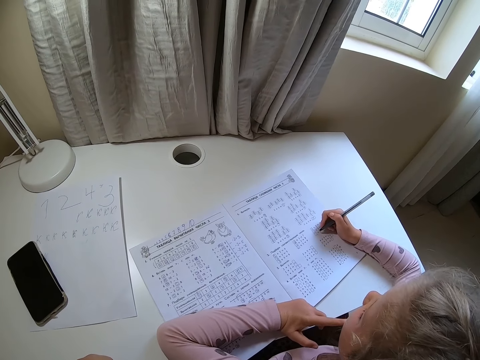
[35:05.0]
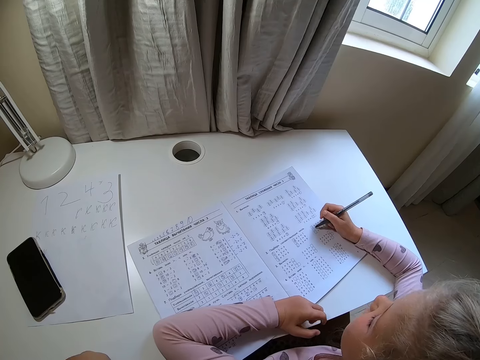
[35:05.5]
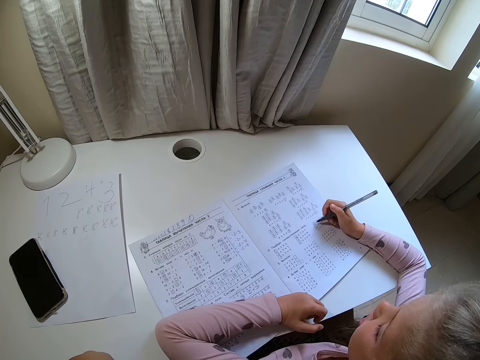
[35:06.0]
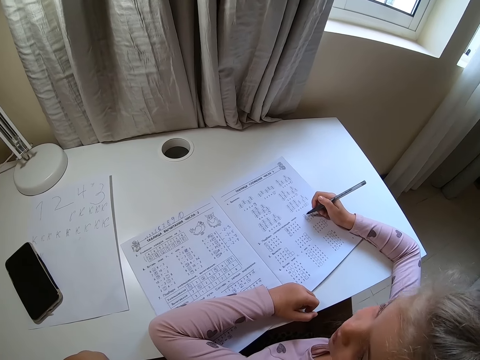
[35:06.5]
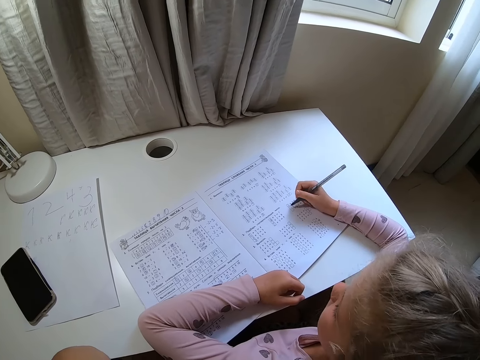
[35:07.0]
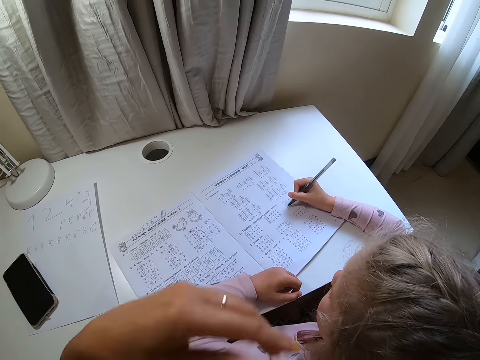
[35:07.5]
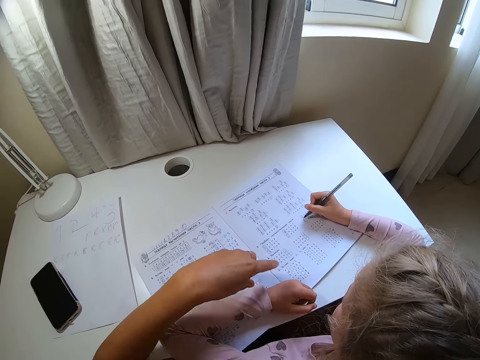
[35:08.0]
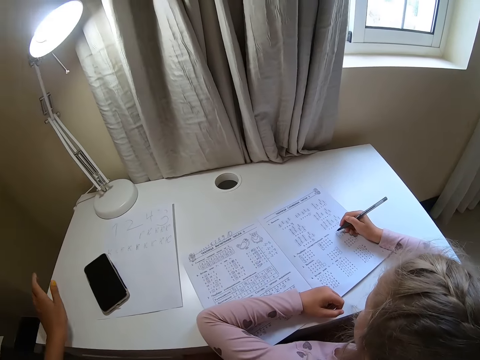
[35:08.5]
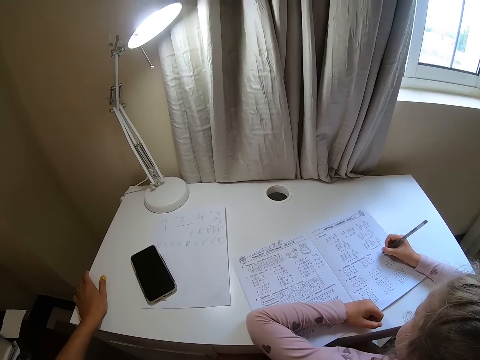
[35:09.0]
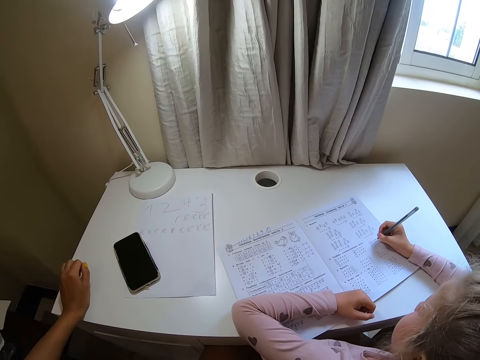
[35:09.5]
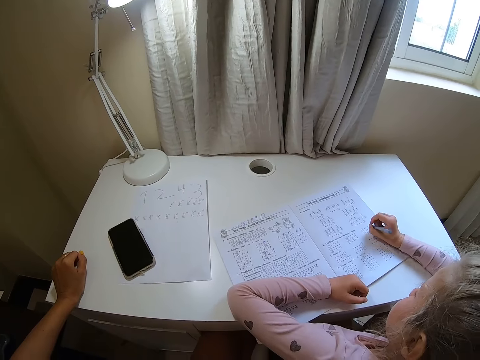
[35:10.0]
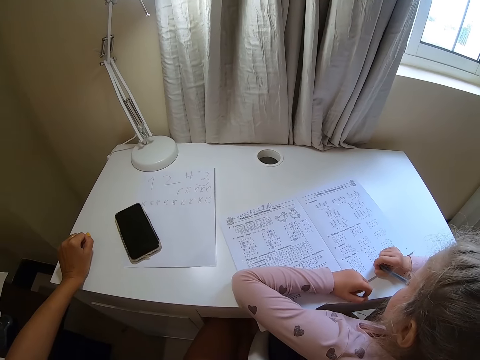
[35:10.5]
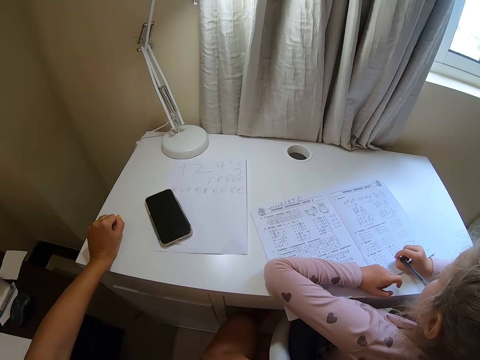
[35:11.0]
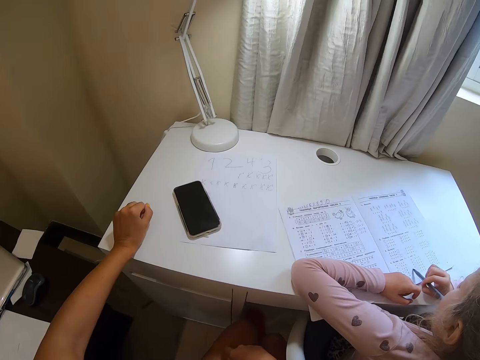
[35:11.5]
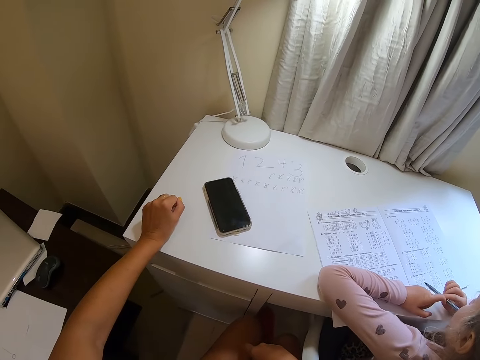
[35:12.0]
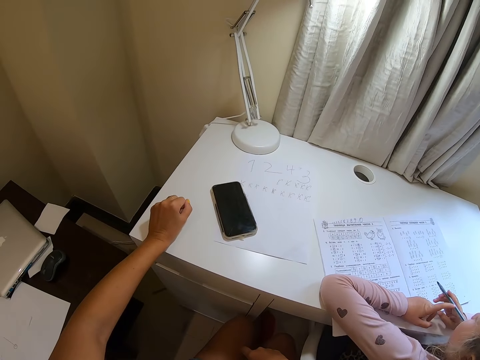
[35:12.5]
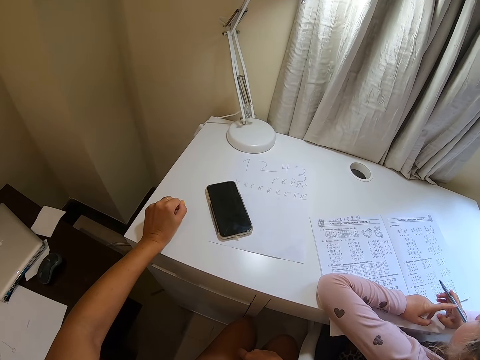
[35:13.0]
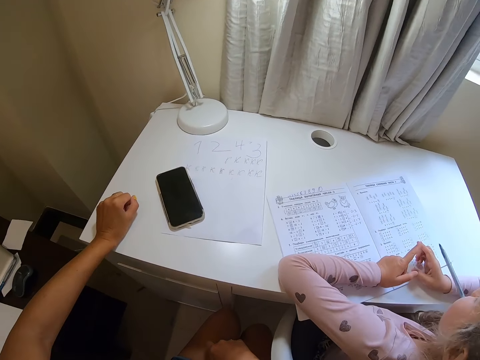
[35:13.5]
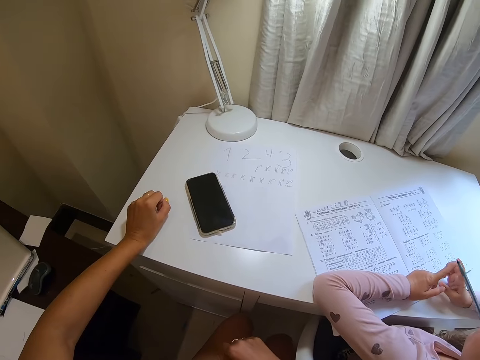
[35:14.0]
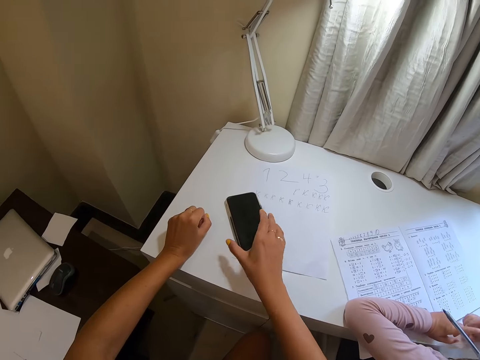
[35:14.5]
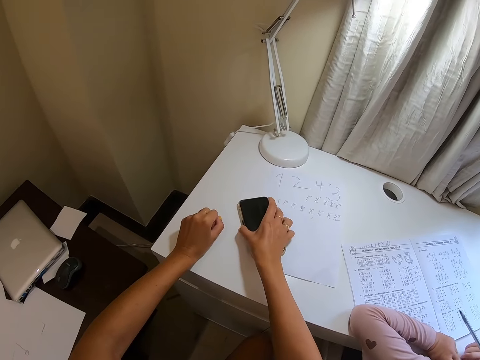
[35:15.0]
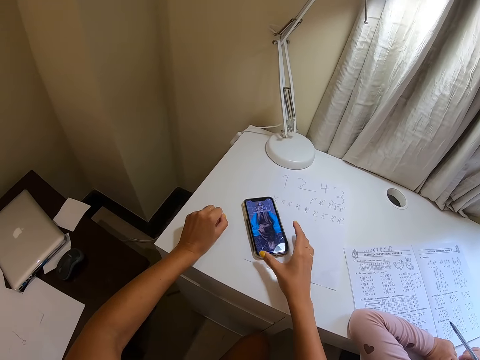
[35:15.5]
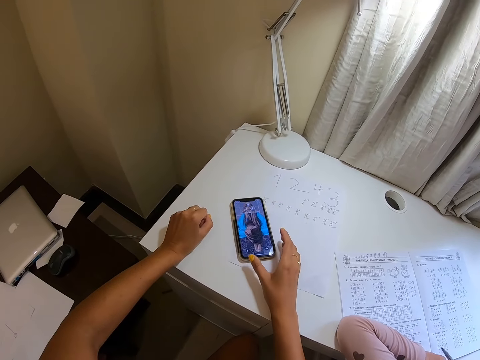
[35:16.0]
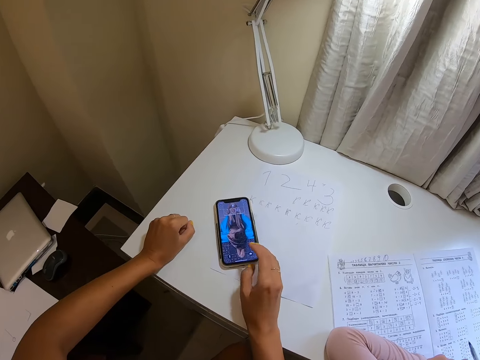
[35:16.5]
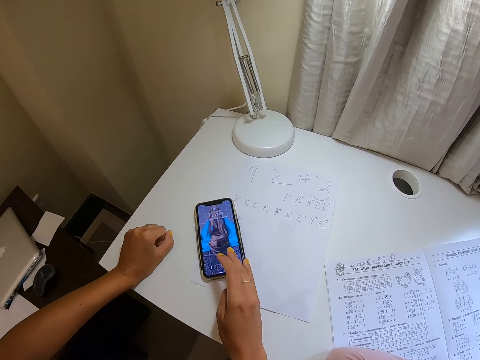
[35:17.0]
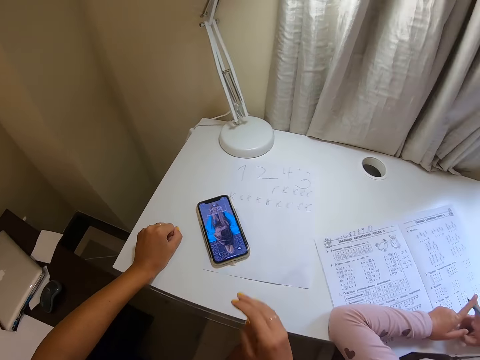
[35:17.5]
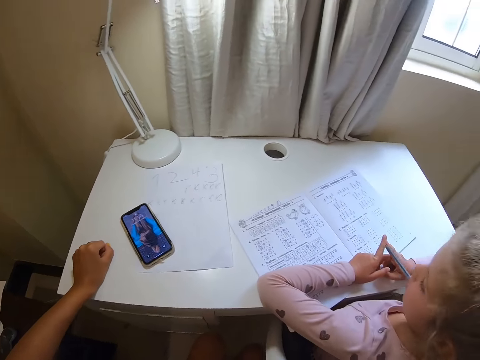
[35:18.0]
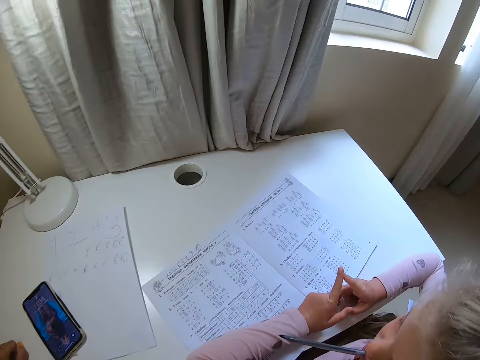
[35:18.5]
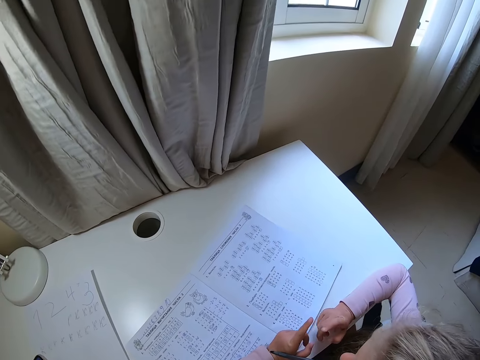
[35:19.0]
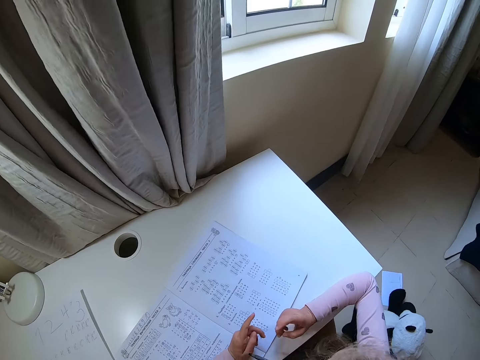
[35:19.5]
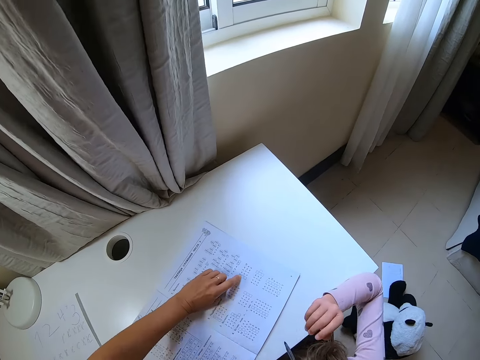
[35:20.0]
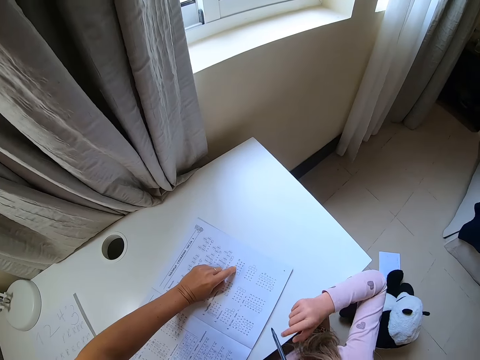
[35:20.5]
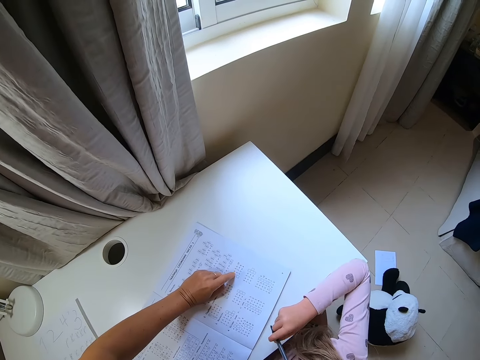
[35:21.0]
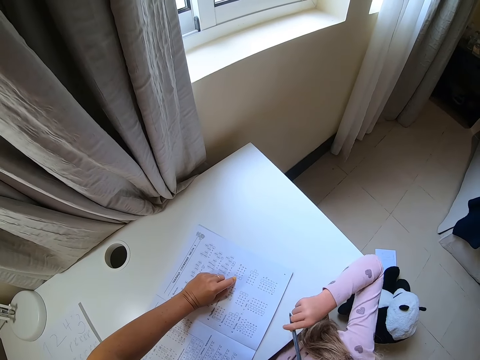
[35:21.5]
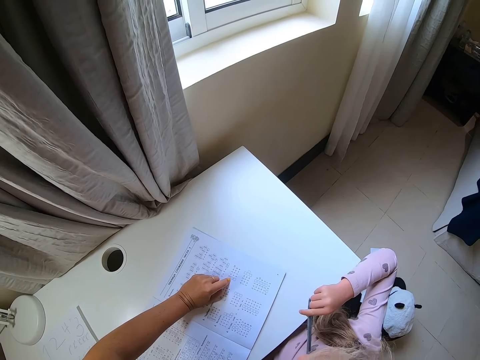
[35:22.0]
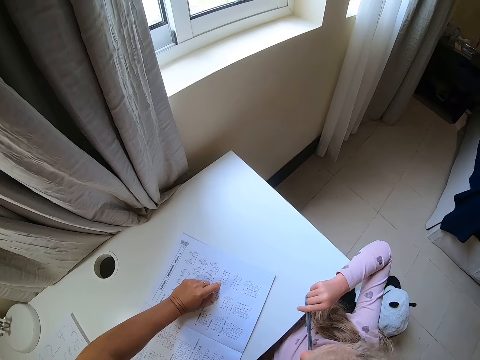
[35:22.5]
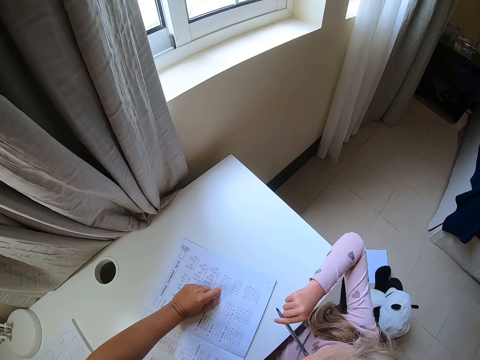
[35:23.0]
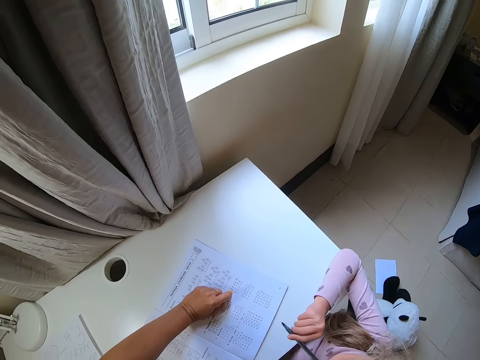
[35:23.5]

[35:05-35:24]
A child writes on the book. The camera wearer points at the book. They rest their hand on the desk. The child moves a hand along the book and puts a pen in the mouth. The camera wearer presses a phone. They move their hand away from the phone. They point at the book with a finger. The child holds the pen.
